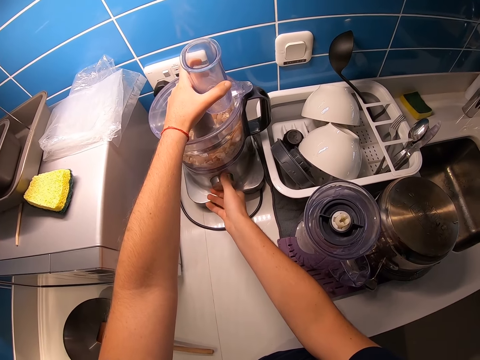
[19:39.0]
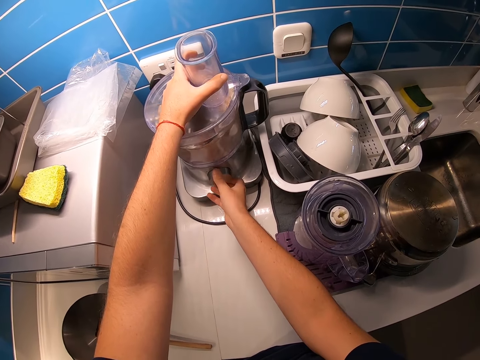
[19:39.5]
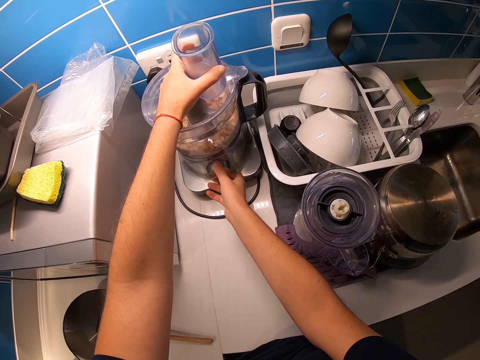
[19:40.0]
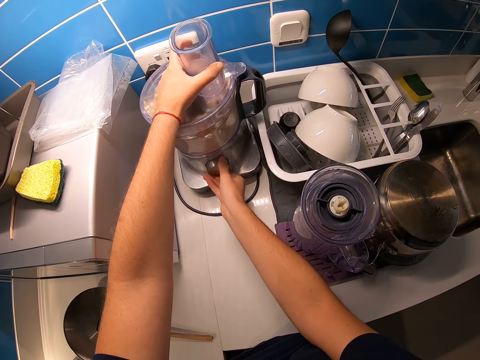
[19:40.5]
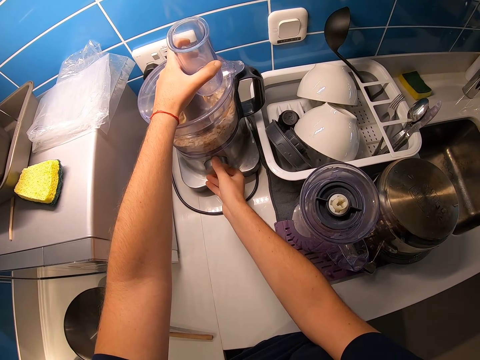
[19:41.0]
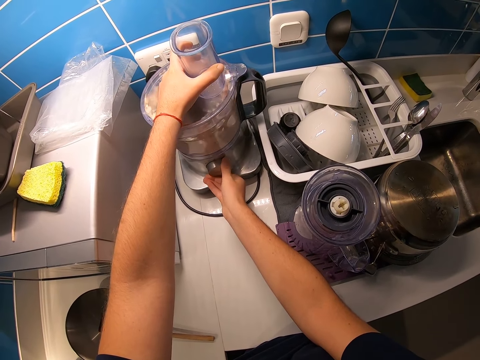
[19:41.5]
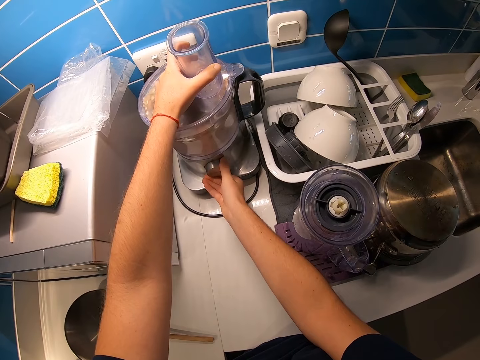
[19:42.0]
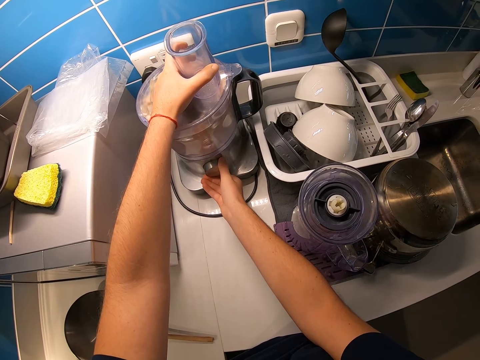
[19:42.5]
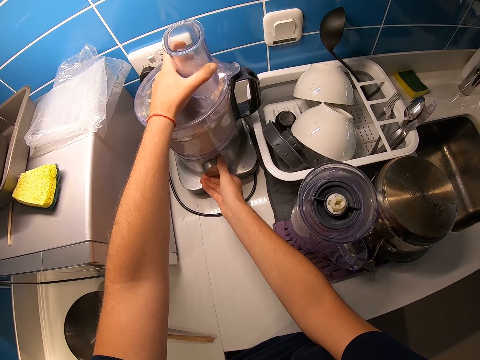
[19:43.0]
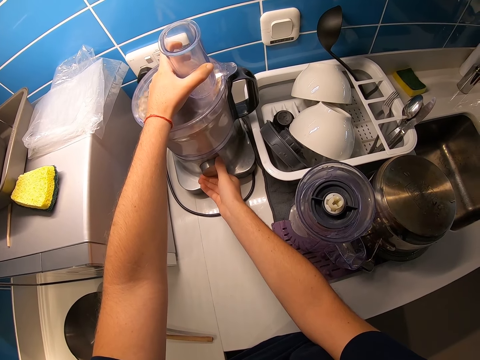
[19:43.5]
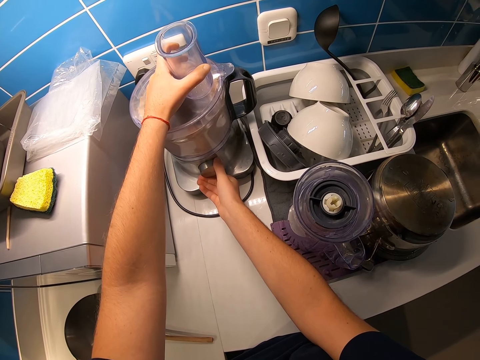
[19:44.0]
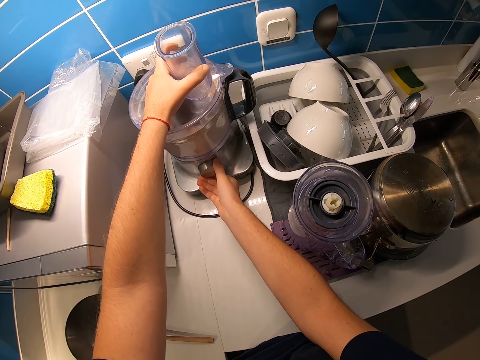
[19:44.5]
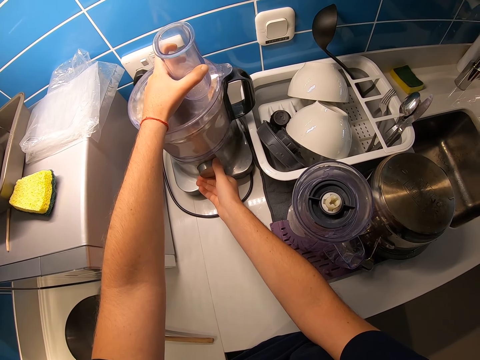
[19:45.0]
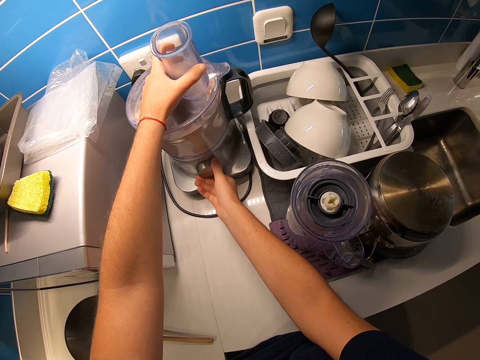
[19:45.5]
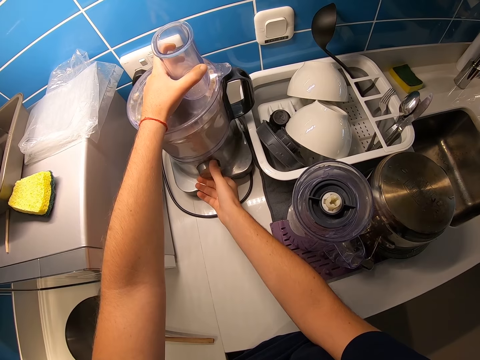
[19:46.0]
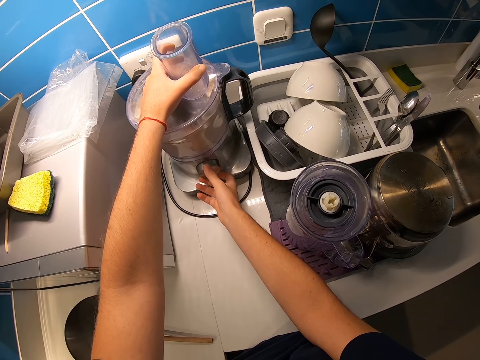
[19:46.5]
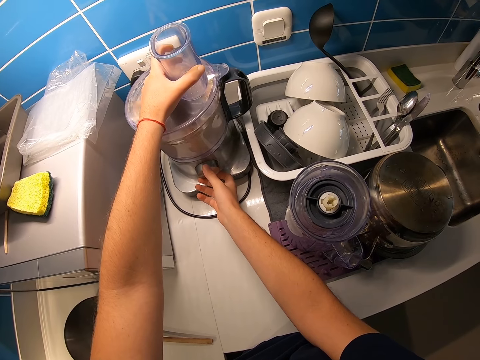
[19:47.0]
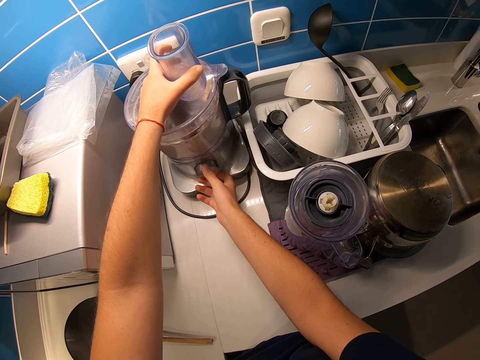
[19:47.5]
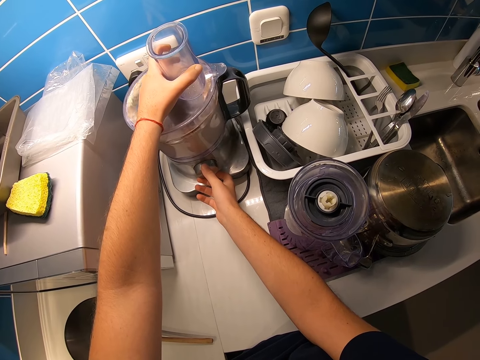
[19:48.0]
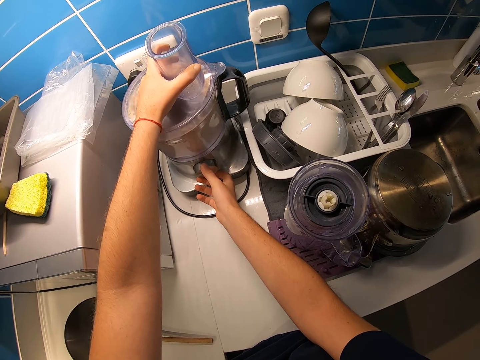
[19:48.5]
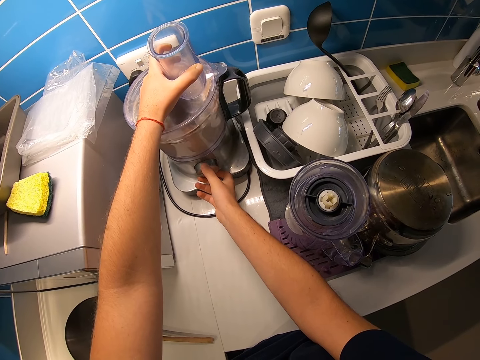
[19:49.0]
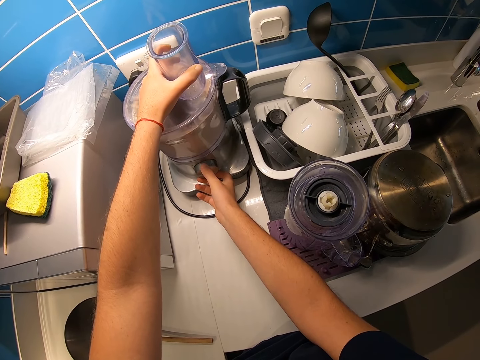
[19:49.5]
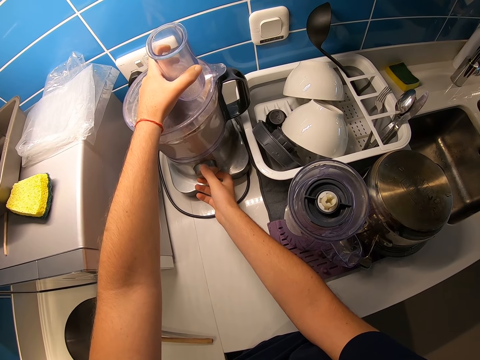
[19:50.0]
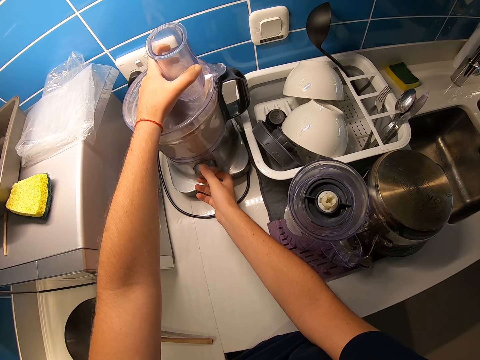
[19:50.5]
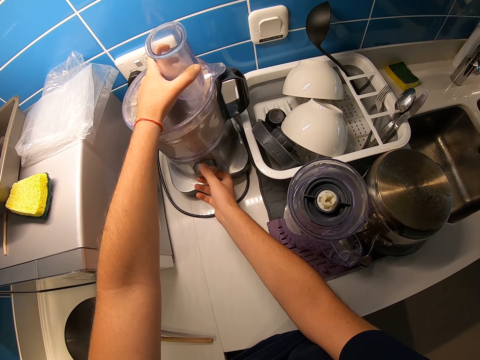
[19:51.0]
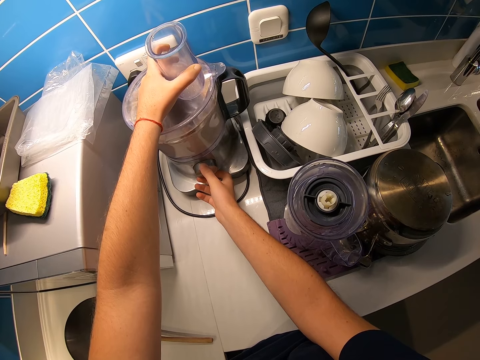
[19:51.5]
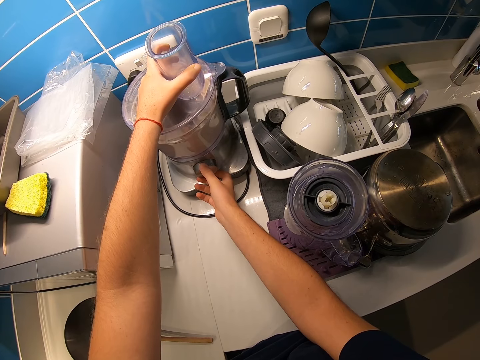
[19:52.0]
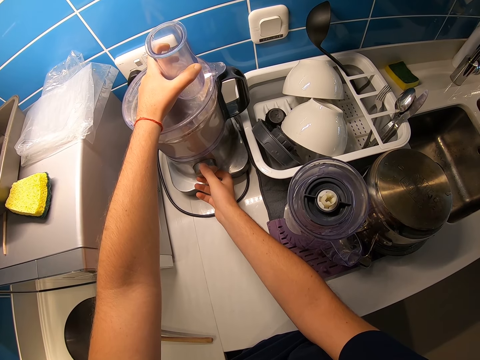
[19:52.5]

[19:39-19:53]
The camera wearer blends the ingredients on the blender.

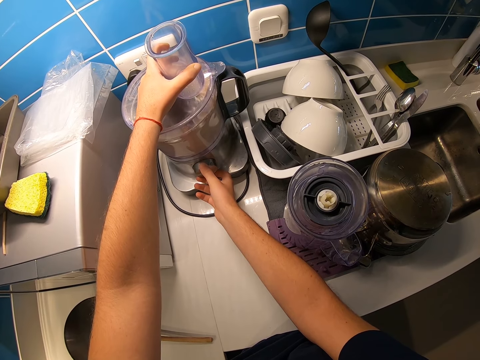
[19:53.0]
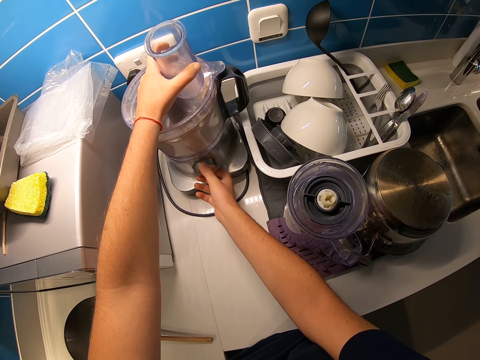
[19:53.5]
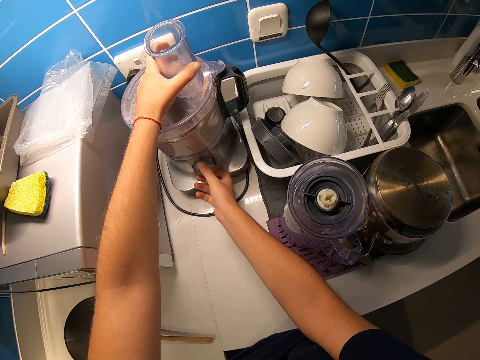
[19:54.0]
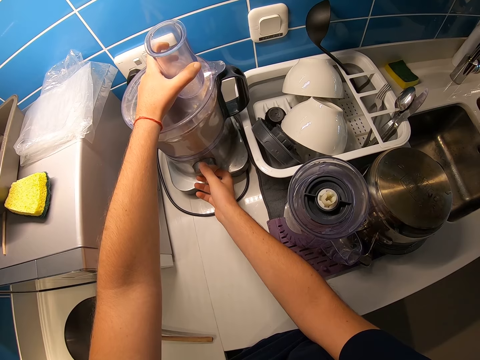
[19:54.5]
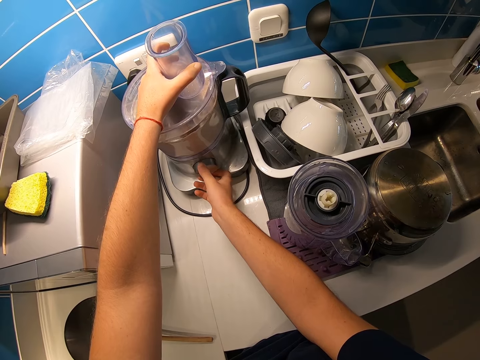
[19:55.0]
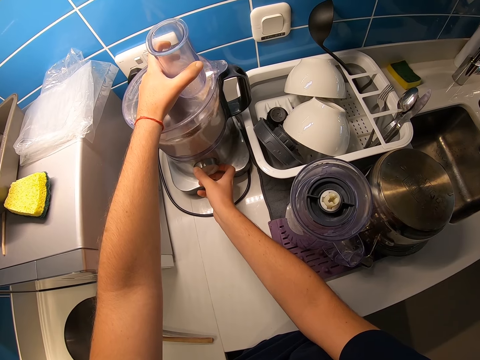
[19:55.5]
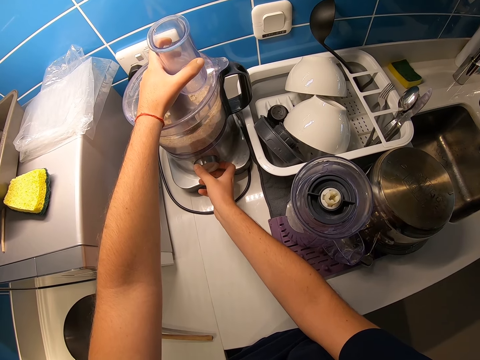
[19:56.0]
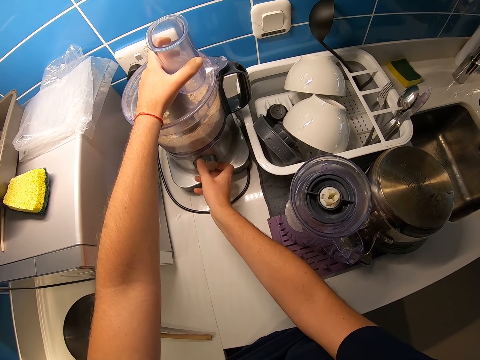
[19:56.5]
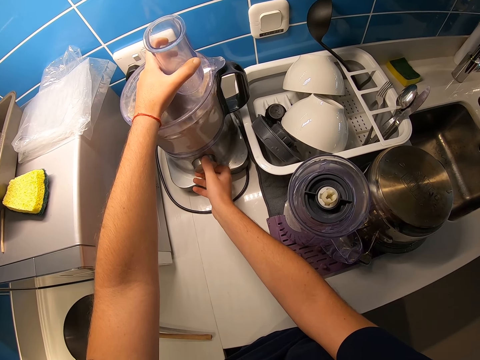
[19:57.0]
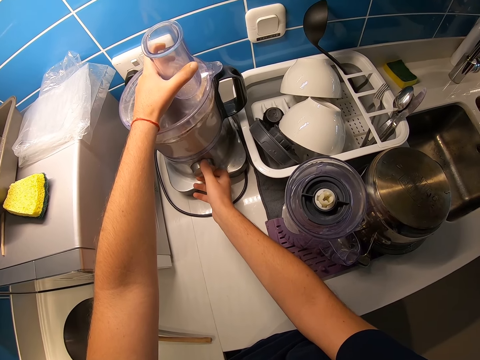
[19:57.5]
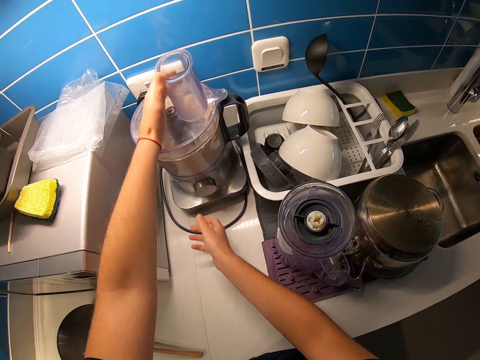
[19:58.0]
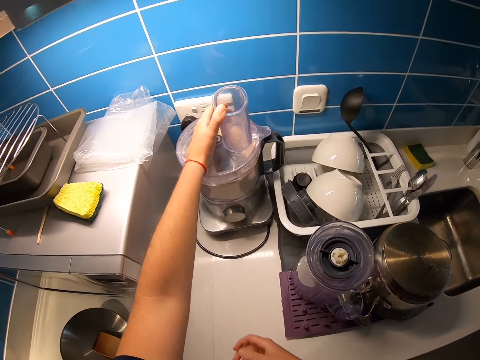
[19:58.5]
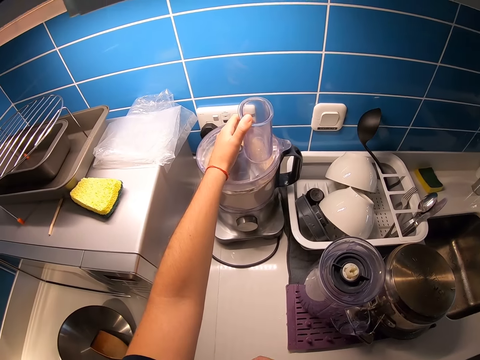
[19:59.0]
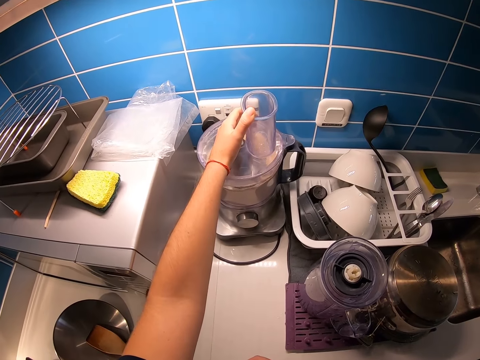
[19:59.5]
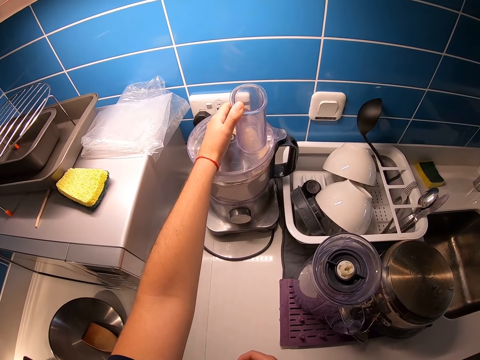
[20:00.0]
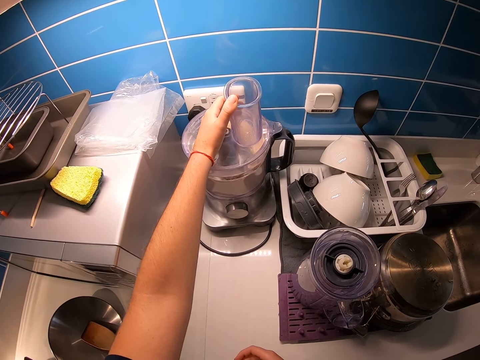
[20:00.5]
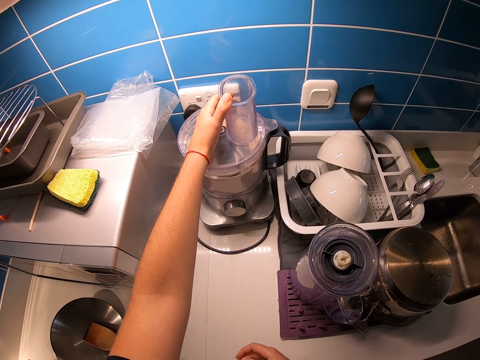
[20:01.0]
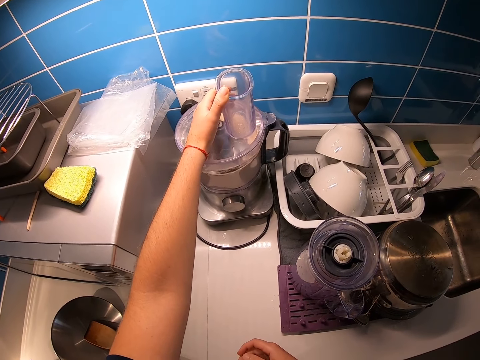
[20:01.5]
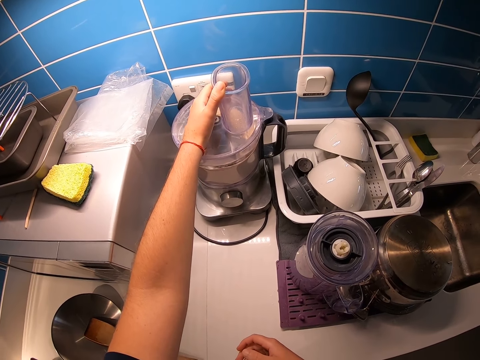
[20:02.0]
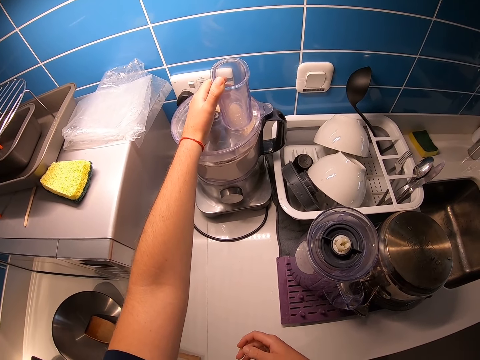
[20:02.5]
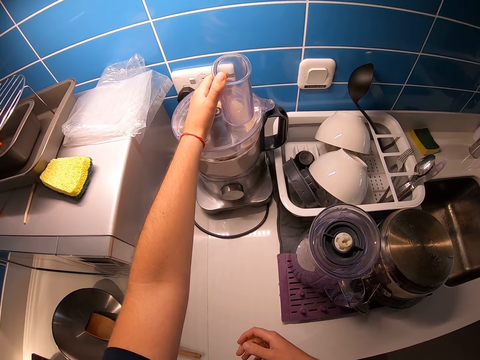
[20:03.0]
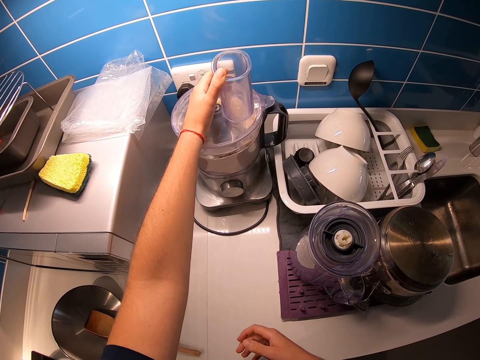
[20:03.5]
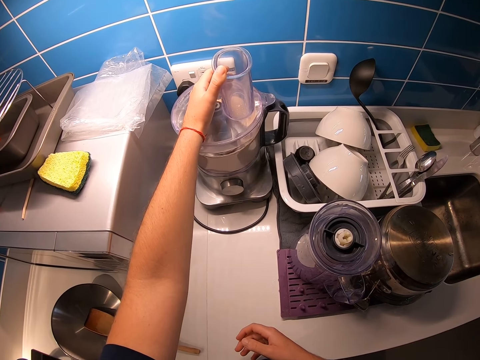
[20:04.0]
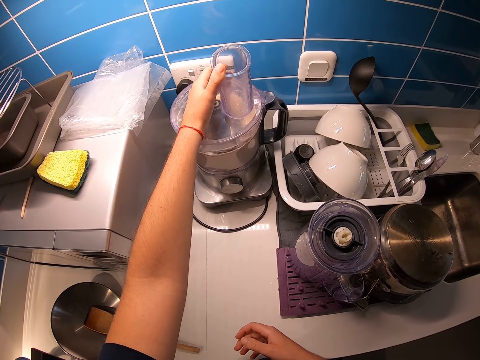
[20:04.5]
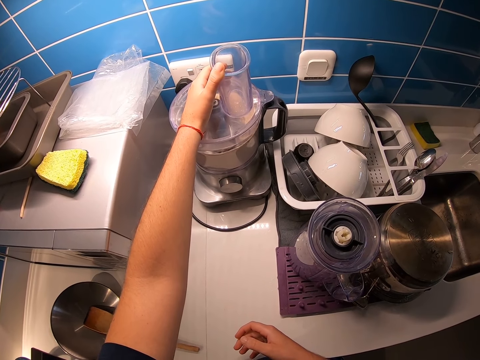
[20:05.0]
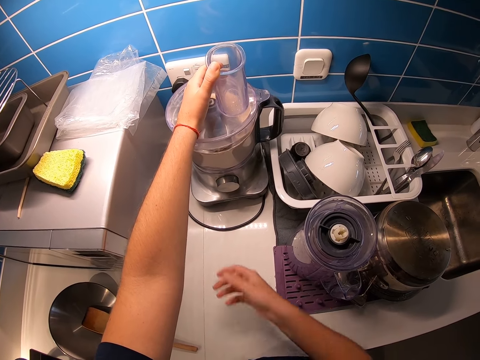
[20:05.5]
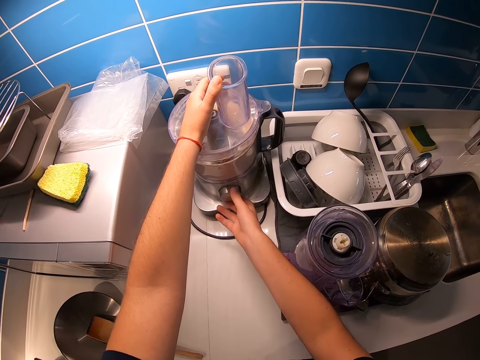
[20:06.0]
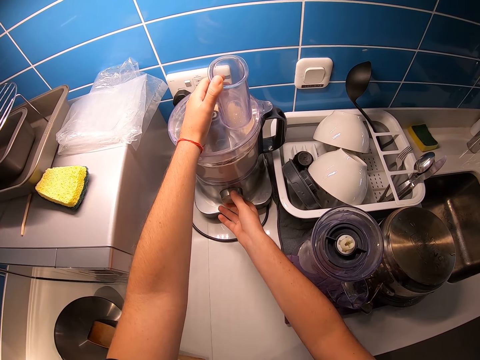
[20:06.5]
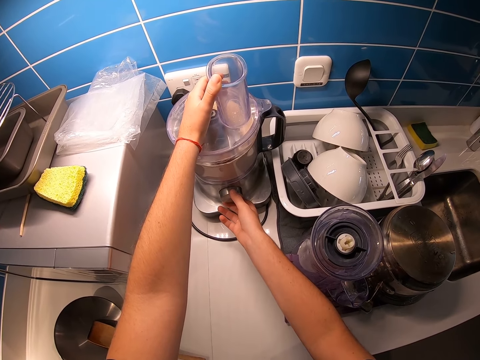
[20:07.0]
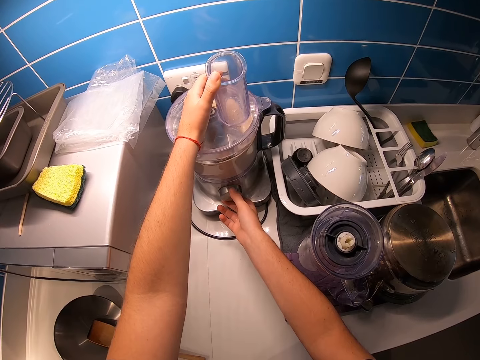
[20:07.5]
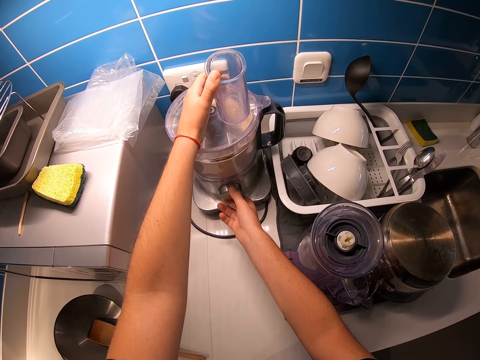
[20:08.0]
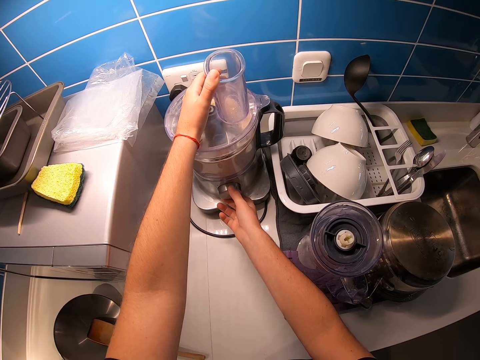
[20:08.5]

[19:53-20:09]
The camera wearer turns the knob. They turn the knob again. They move the hand from the knob. They hold the knob.
